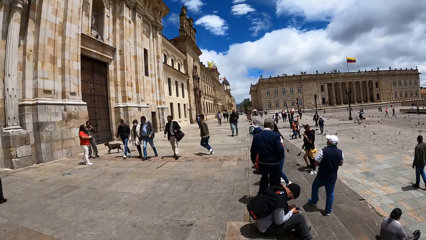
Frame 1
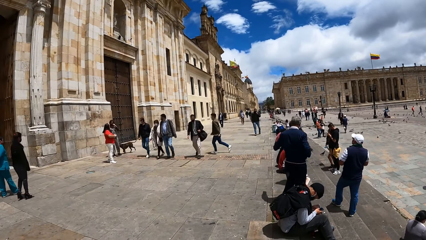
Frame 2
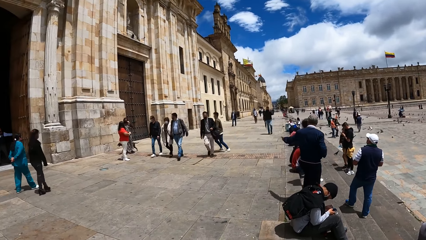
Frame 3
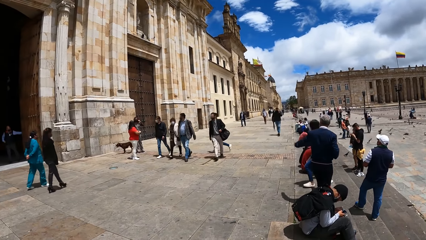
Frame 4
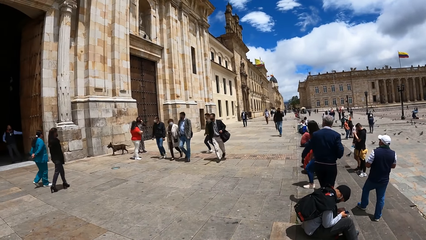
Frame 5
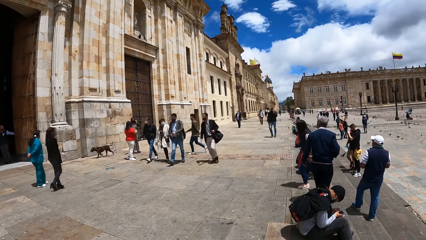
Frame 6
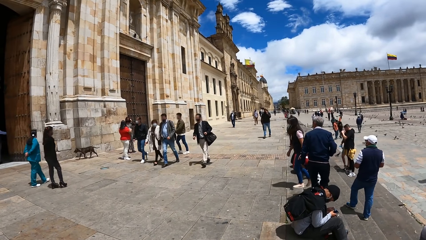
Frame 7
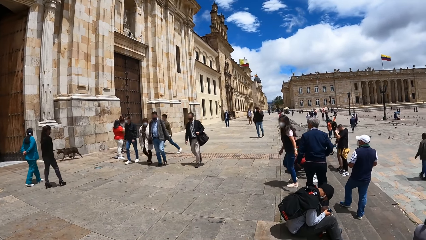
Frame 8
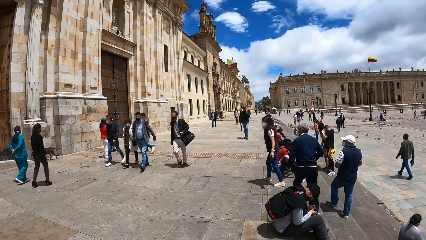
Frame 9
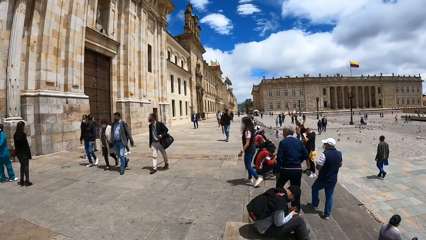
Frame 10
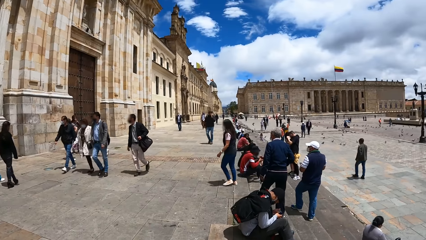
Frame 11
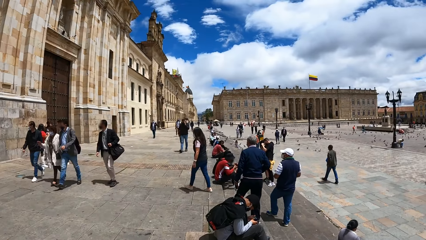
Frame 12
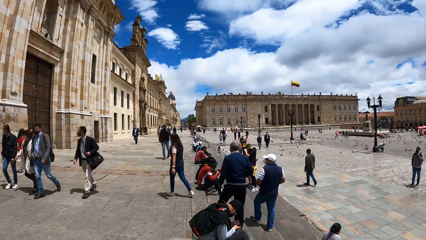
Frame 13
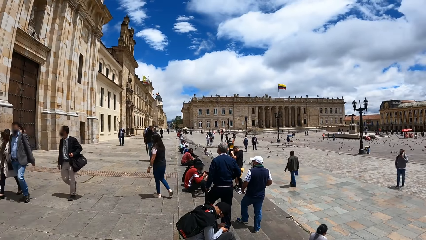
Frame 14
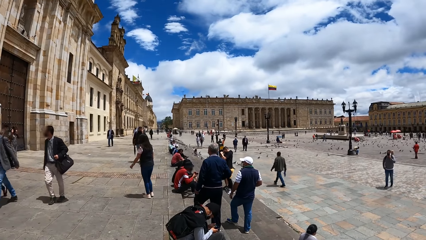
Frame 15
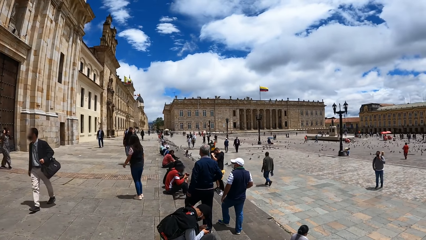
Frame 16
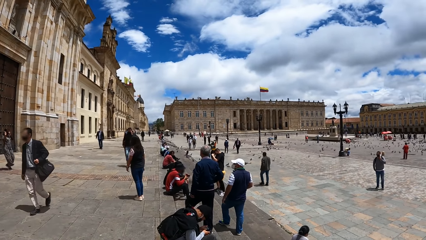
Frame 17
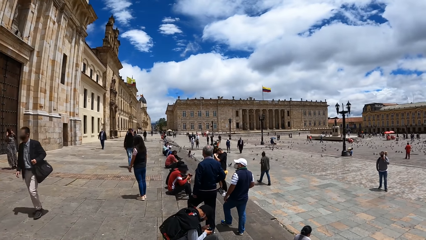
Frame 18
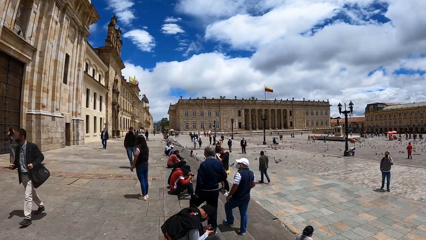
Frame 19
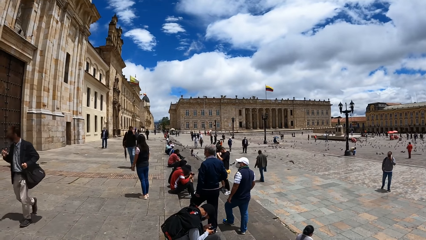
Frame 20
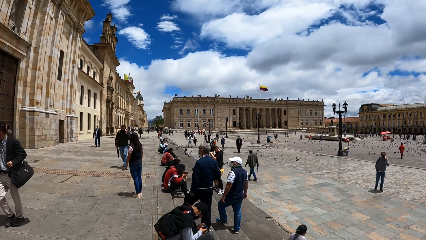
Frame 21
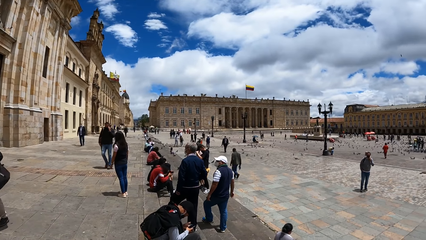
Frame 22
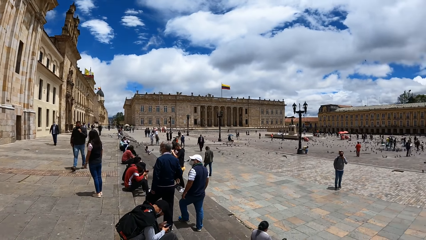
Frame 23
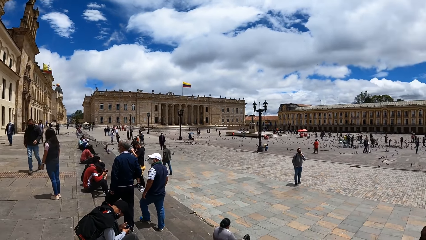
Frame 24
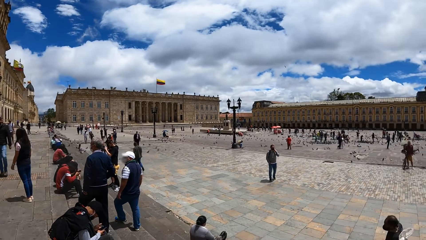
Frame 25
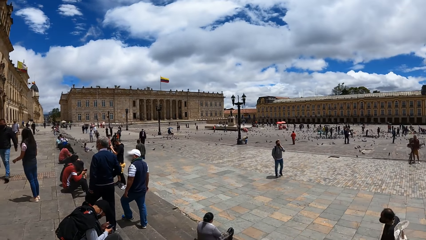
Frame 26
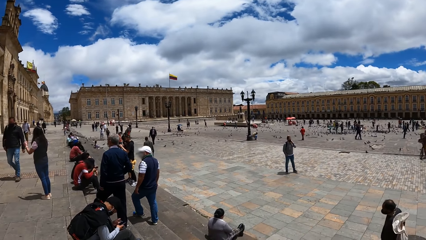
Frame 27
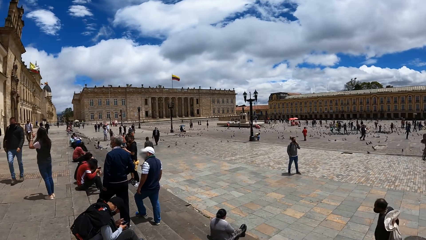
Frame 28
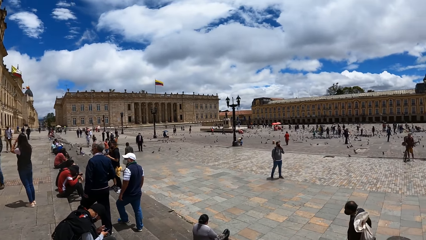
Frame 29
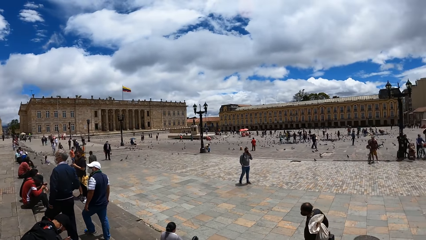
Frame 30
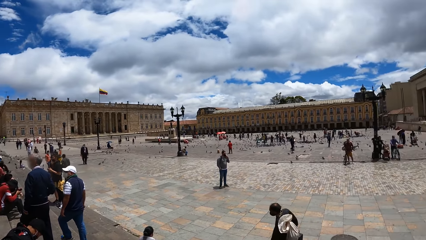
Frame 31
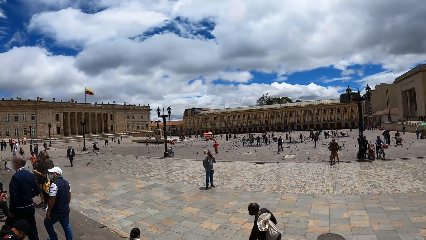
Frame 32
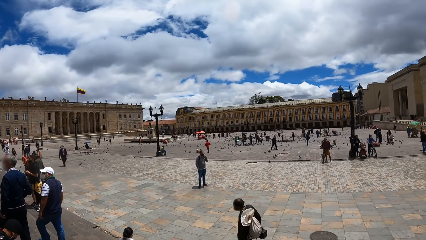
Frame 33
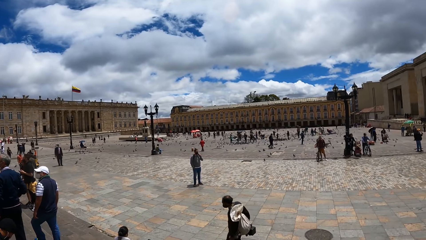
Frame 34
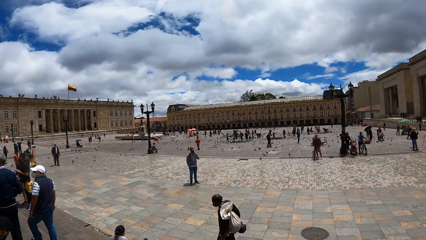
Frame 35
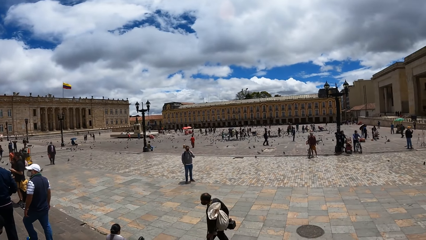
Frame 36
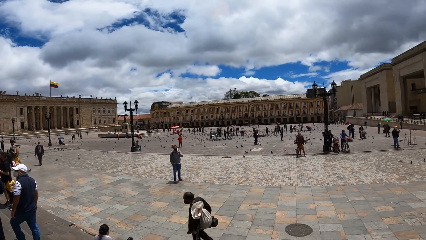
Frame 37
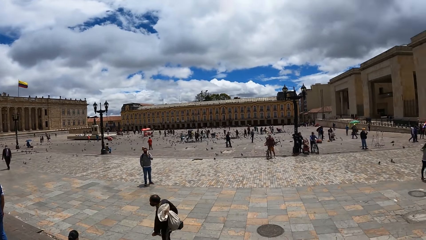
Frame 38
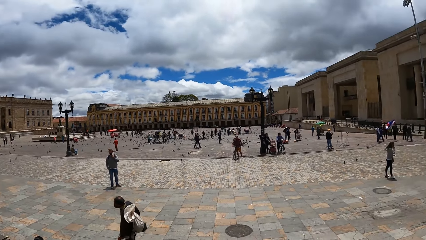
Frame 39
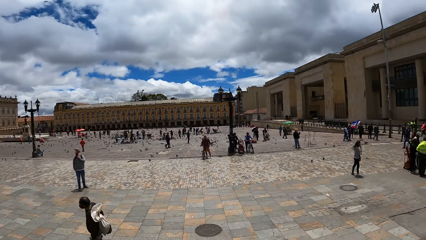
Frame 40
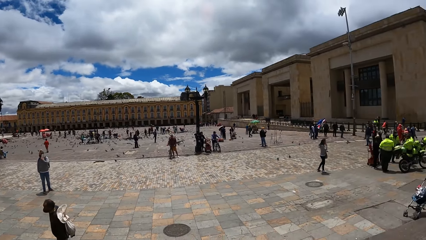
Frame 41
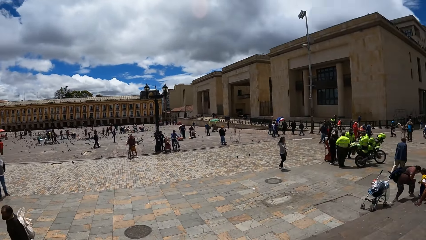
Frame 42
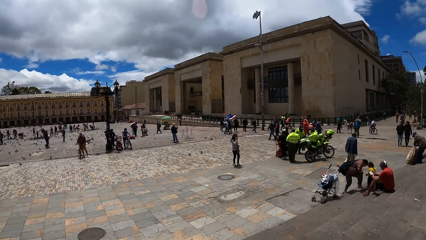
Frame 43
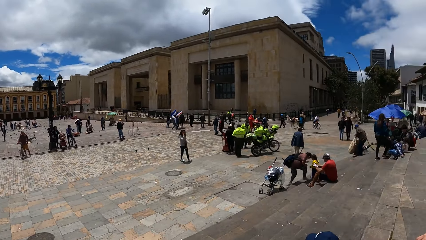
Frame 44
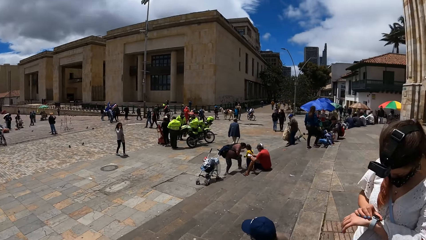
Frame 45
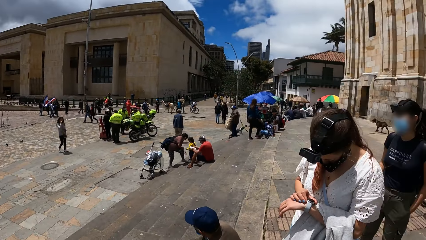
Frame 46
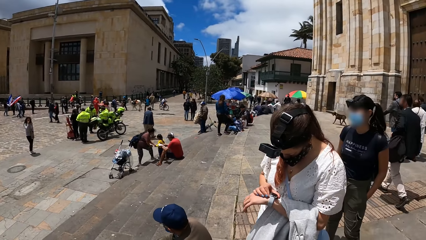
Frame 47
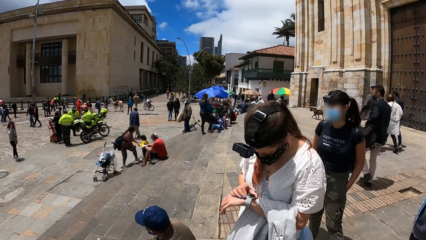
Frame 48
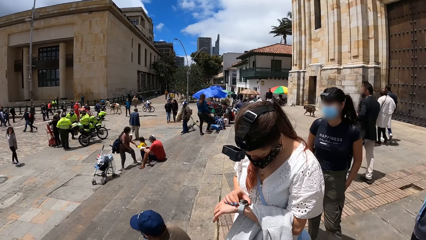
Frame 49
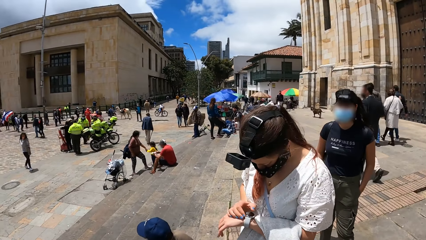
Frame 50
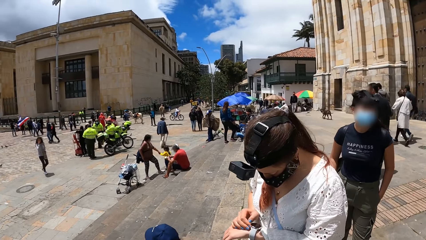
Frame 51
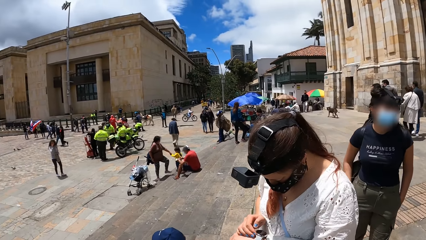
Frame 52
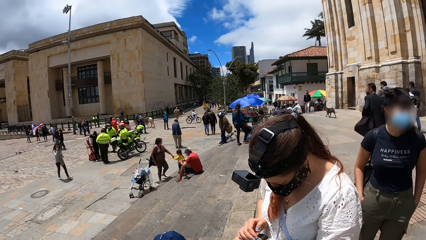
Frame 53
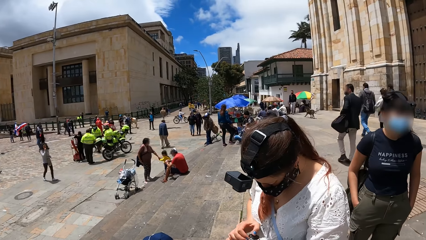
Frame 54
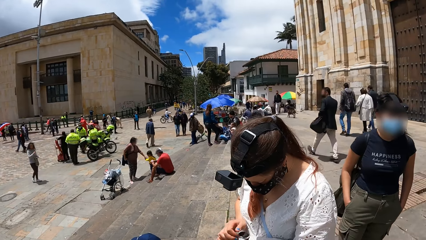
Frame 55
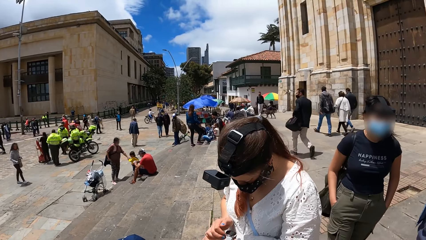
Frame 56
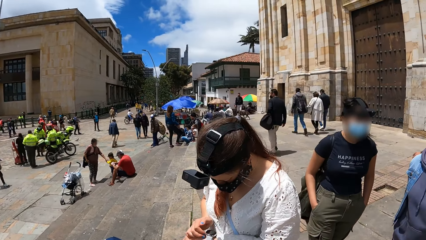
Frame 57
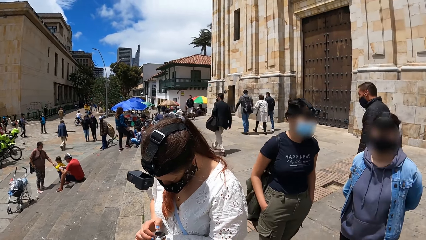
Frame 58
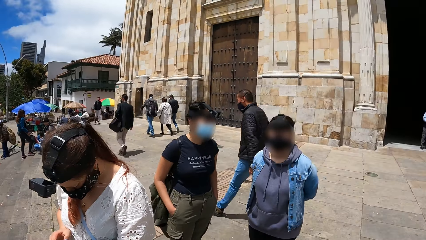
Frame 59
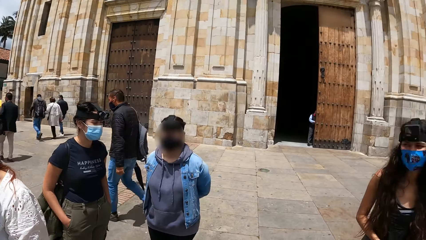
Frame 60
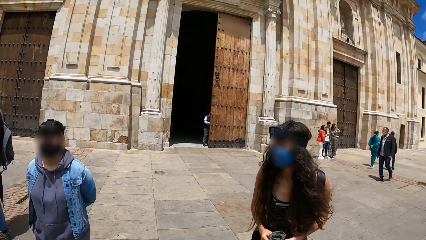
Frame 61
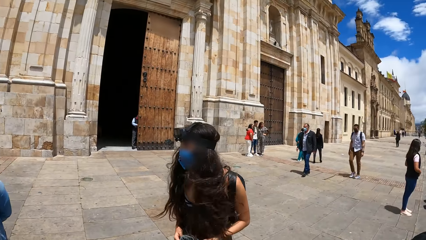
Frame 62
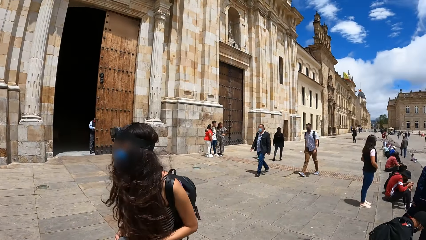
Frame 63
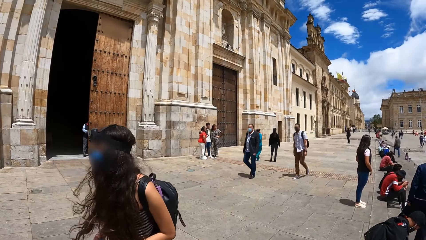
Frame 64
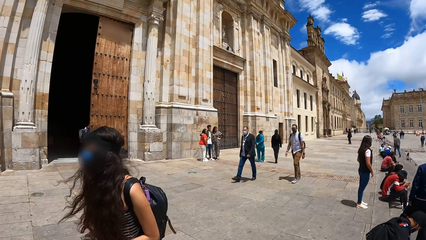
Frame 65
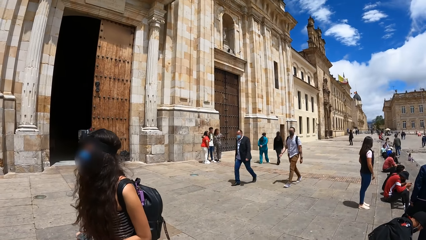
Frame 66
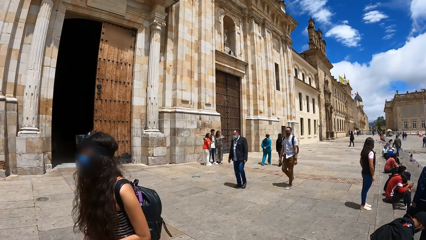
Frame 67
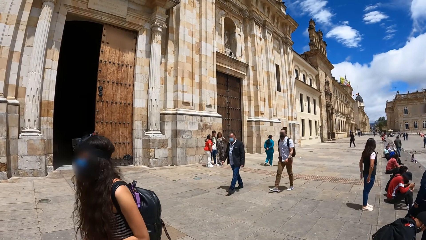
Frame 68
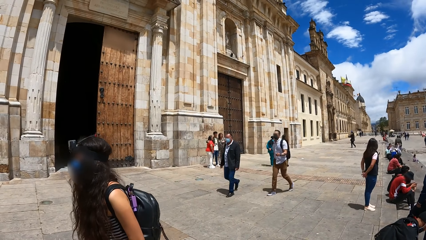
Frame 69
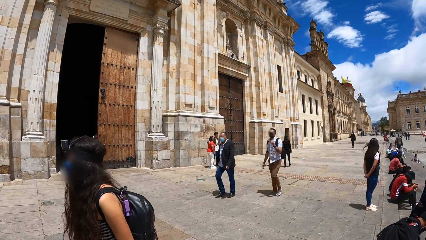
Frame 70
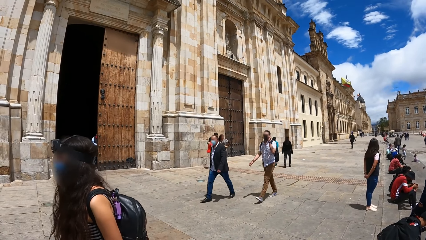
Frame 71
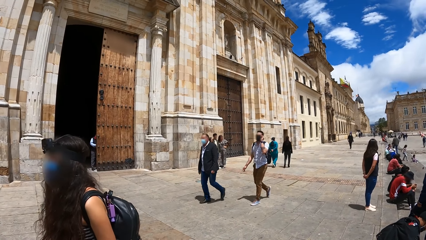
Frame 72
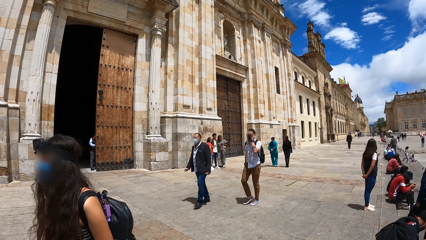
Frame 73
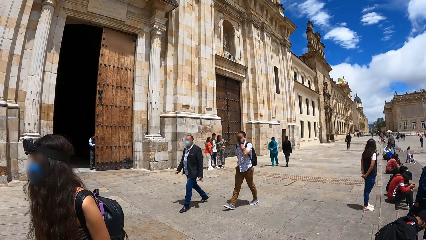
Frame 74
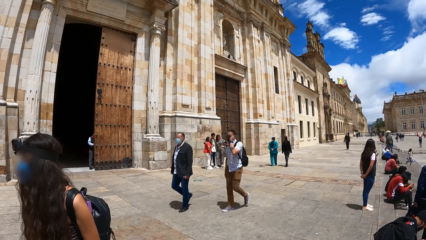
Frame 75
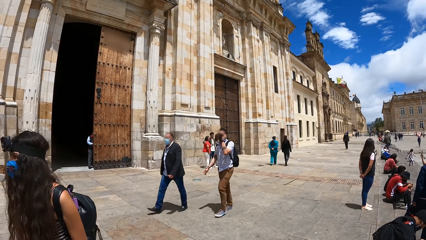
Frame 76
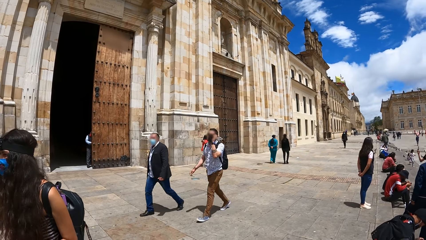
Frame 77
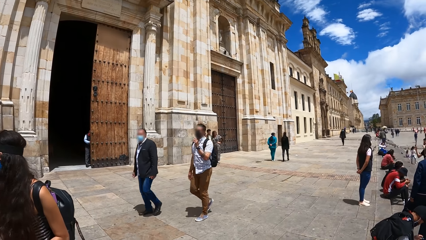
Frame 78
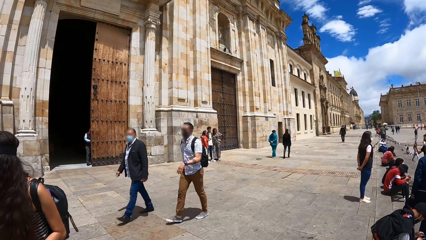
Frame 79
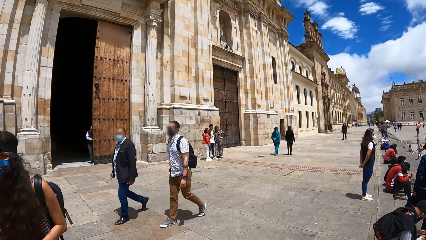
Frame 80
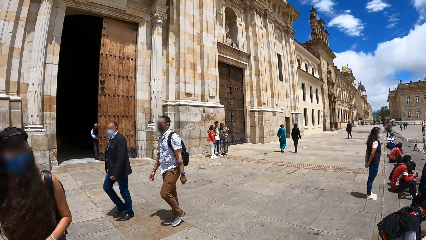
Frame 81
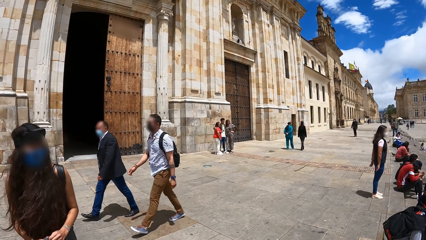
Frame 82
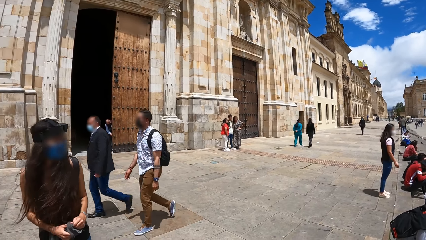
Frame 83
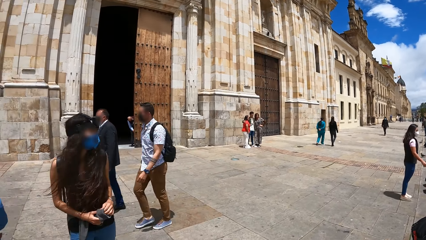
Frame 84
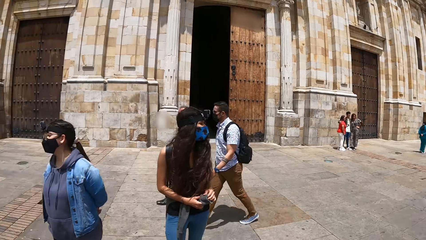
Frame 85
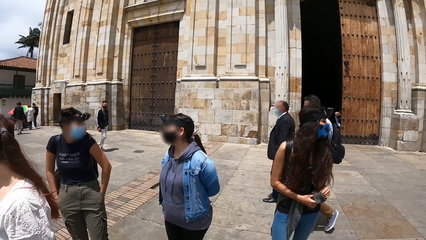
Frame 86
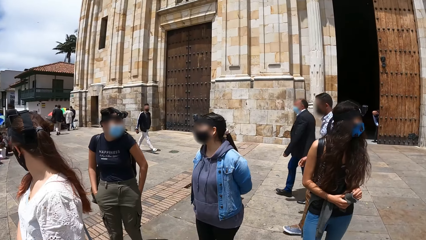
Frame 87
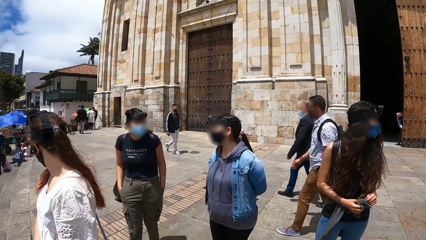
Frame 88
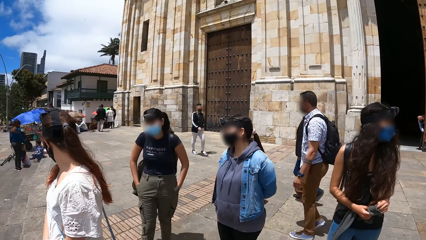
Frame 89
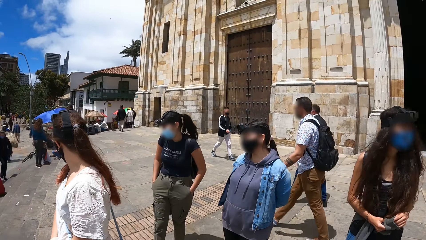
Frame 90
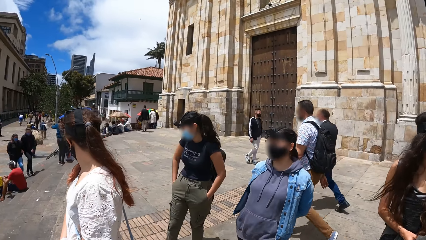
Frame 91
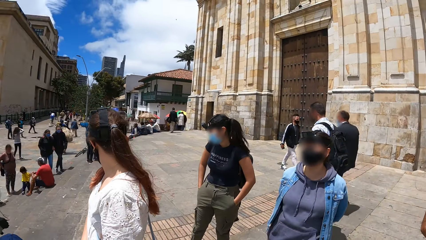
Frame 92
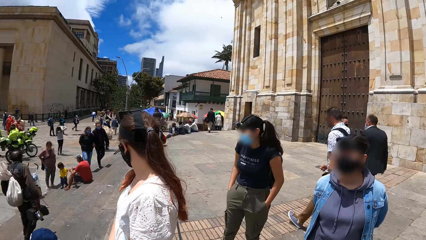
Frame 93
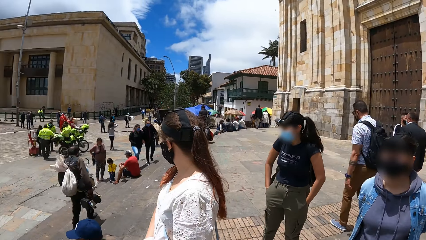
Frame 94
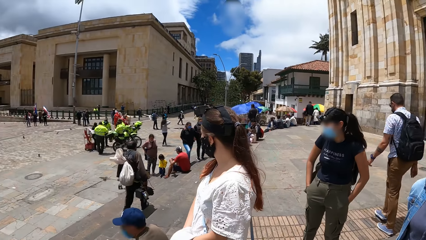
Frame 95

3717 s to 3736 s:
The woman operates the smartwatch in her left hand with her right hand. A person adjusts a watch. The camera wearer turns around. Another woman plays with the sleeve of the jacket around her waist with her hands. Another person turns to the side.
